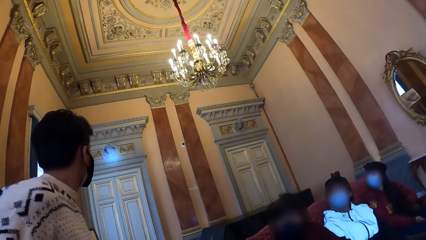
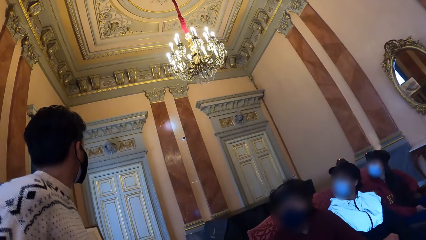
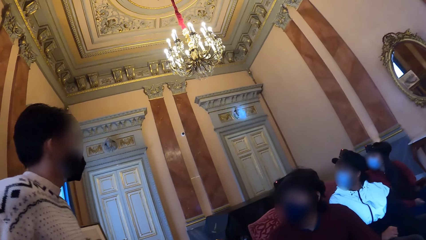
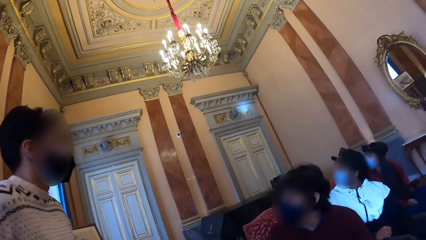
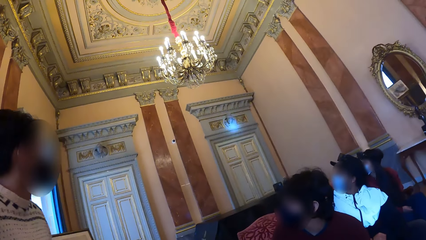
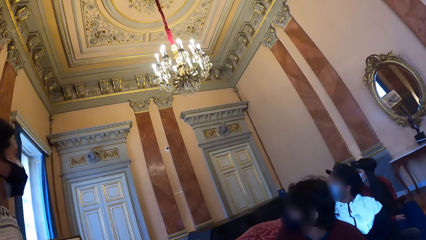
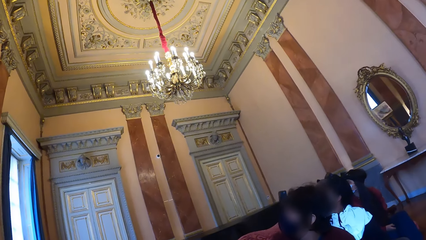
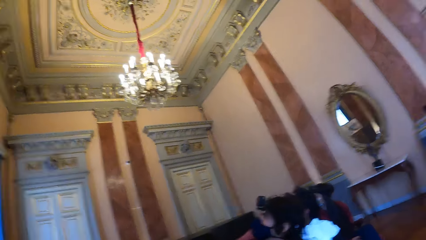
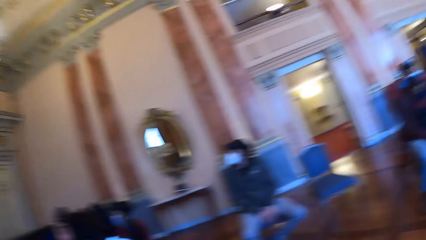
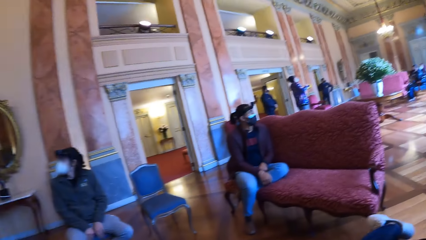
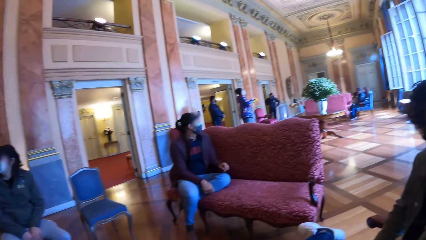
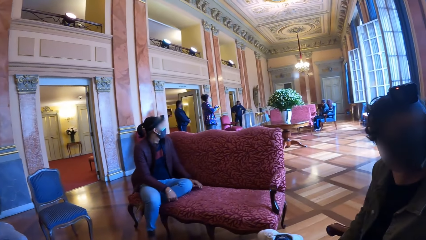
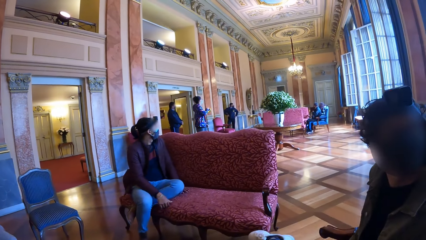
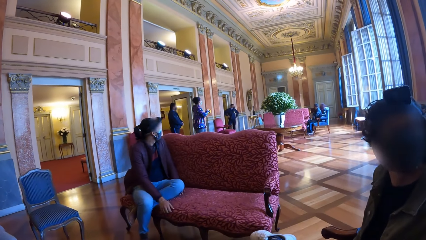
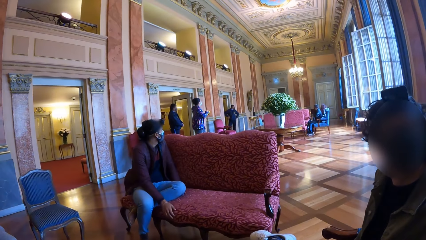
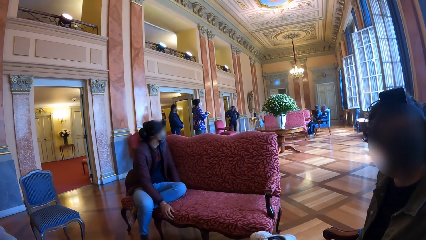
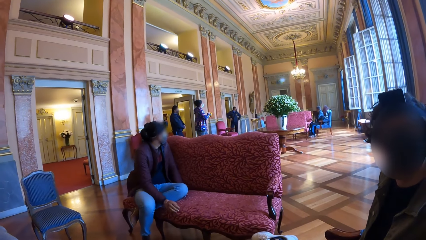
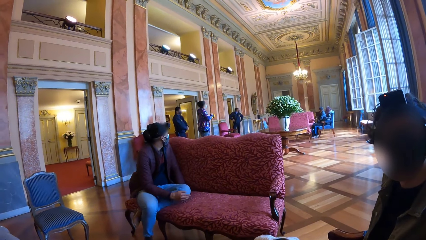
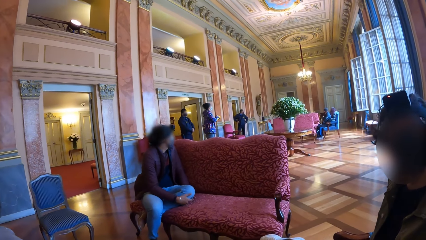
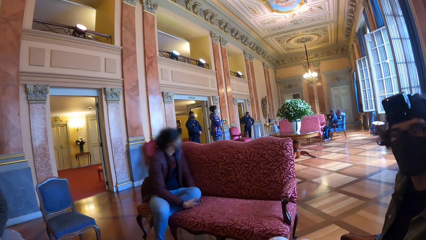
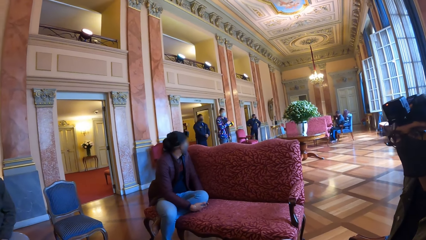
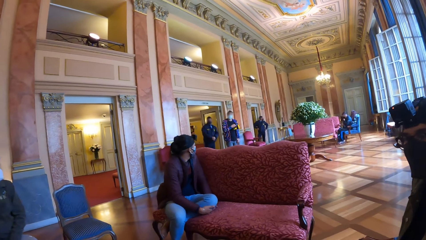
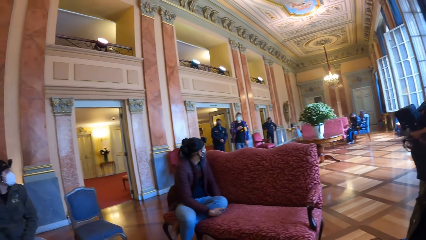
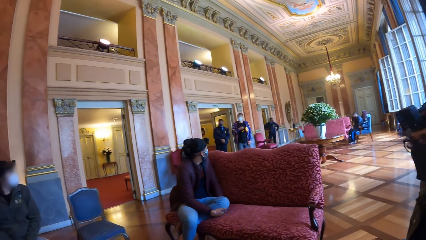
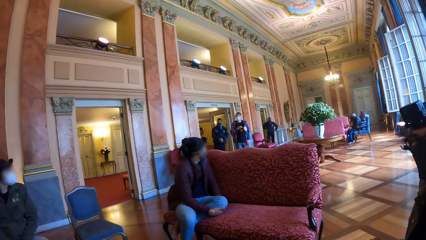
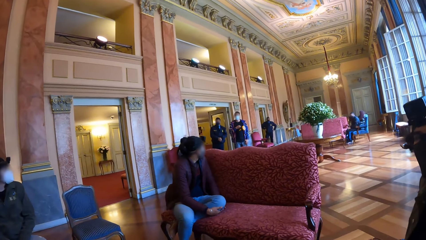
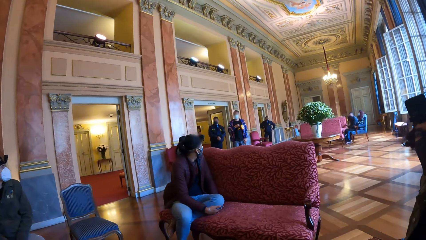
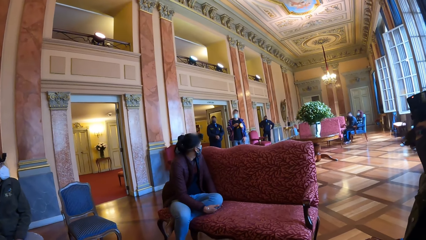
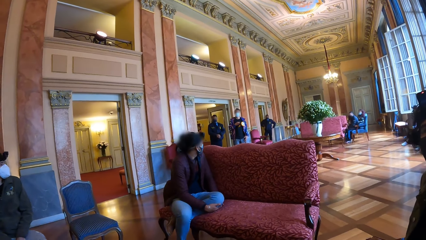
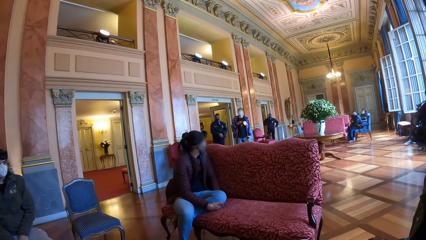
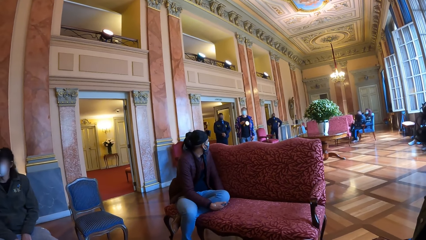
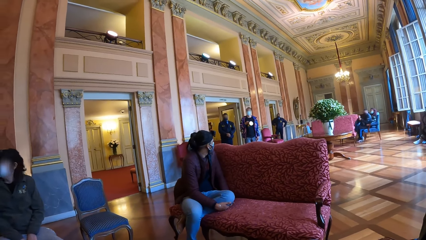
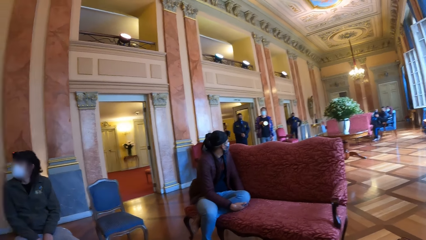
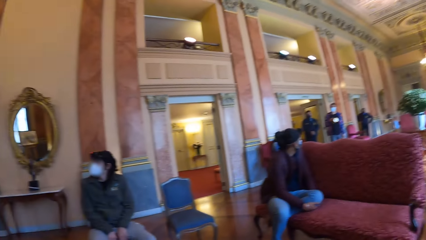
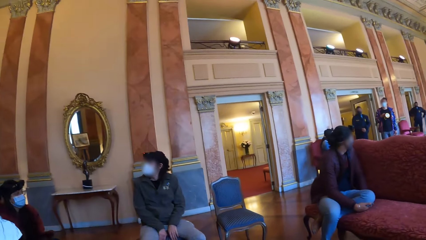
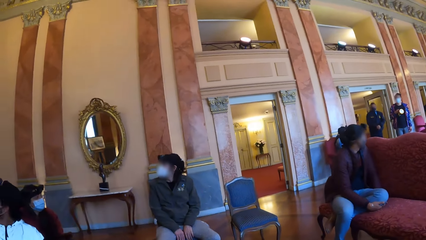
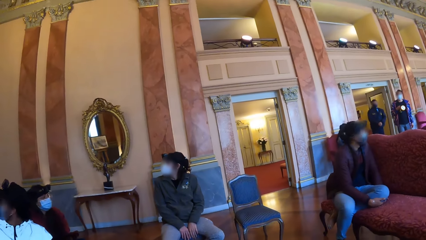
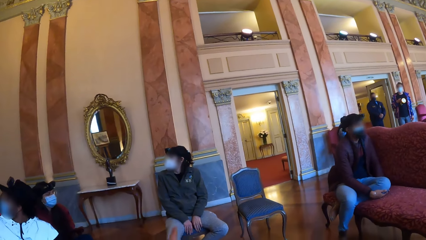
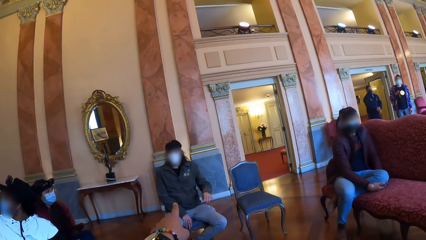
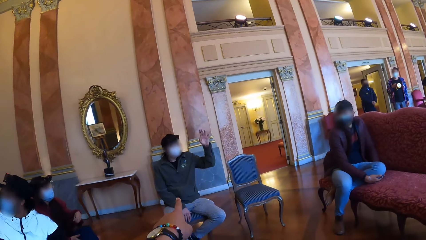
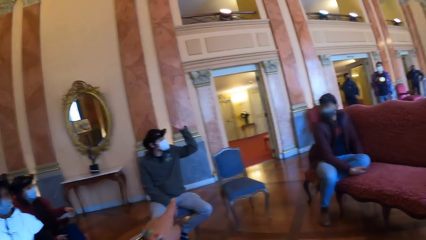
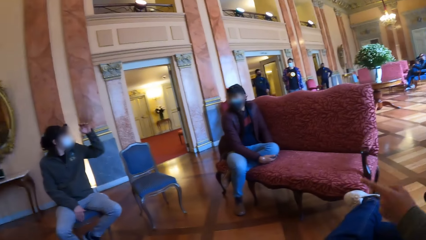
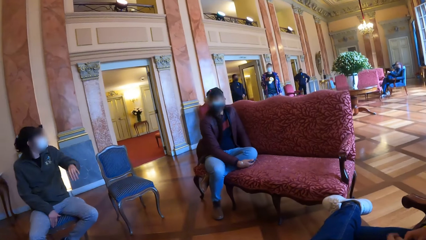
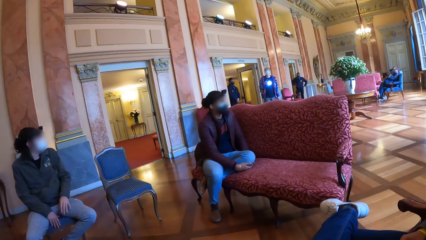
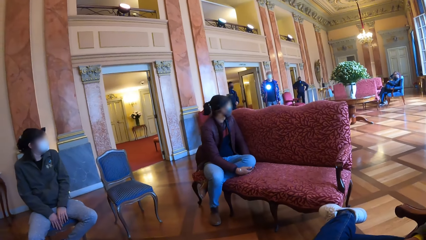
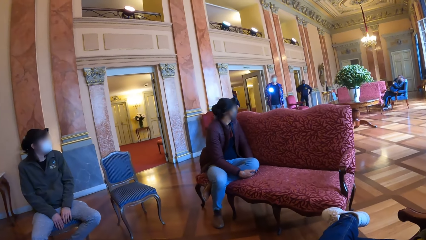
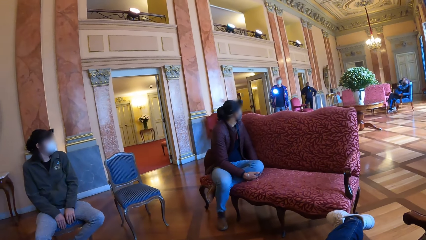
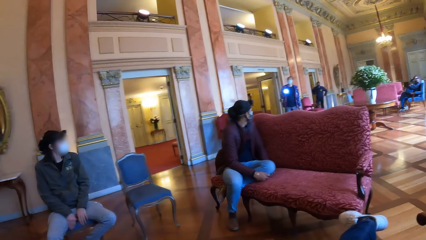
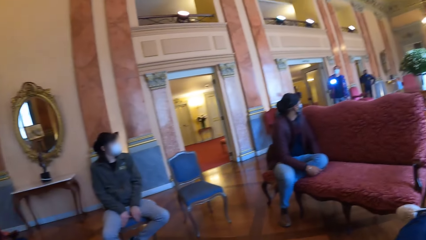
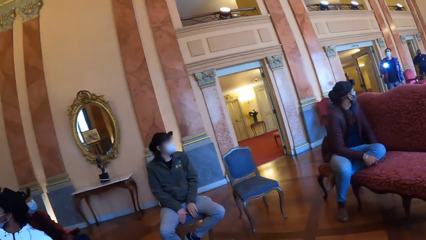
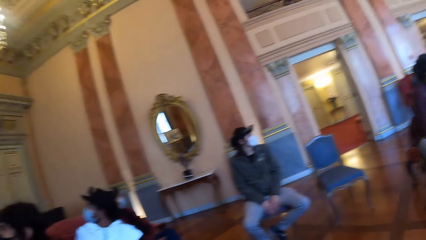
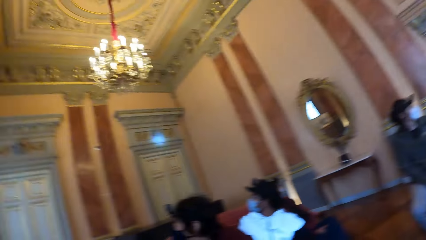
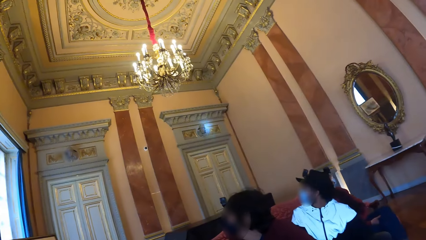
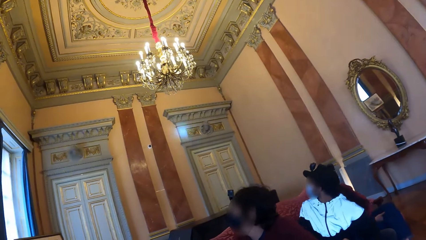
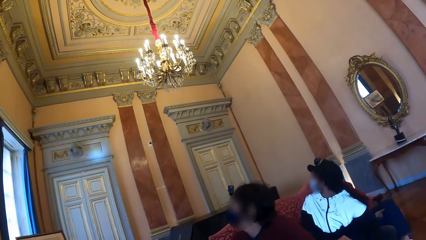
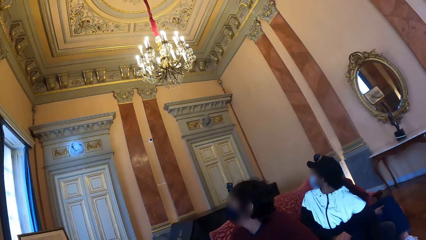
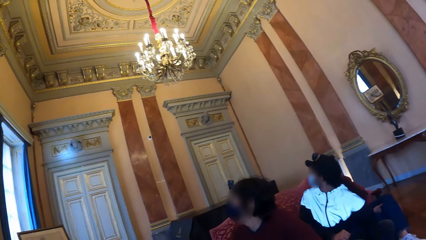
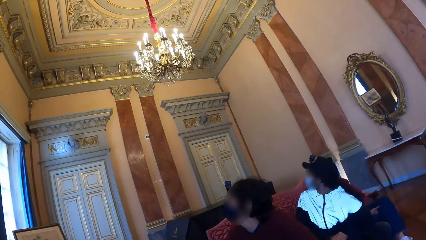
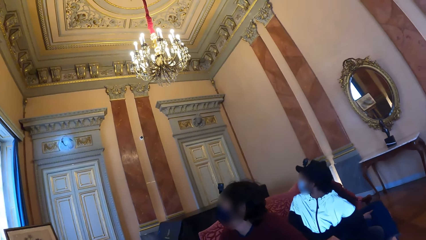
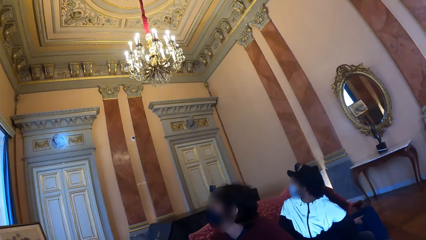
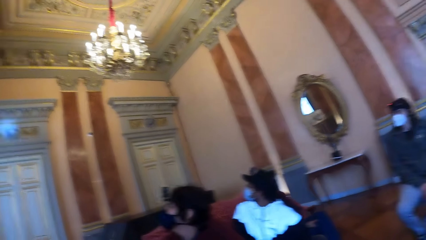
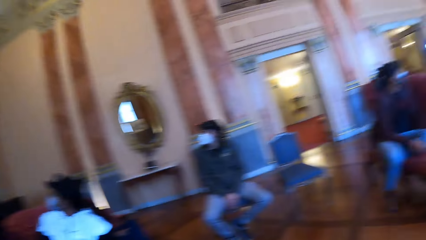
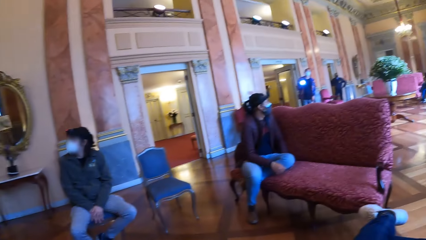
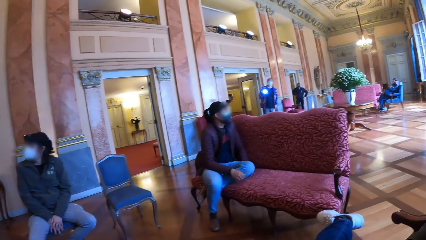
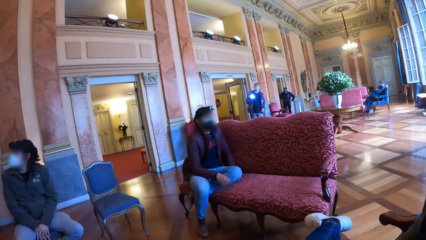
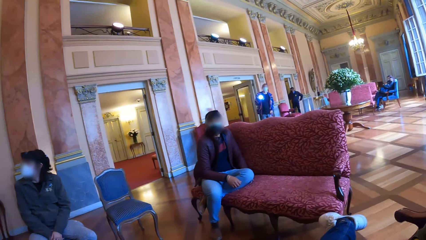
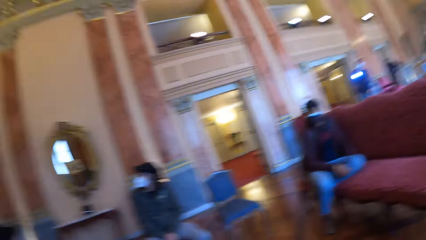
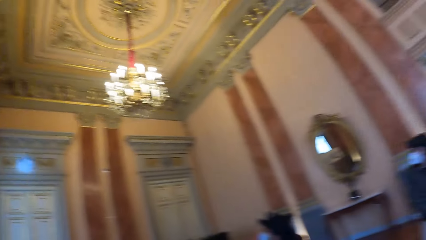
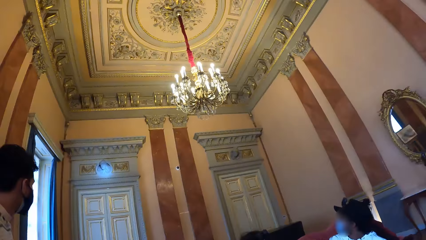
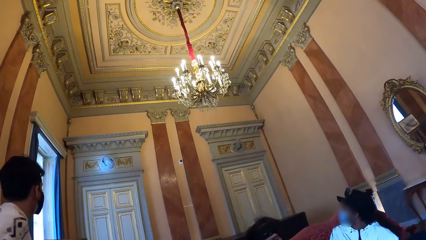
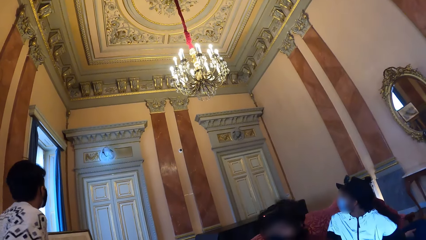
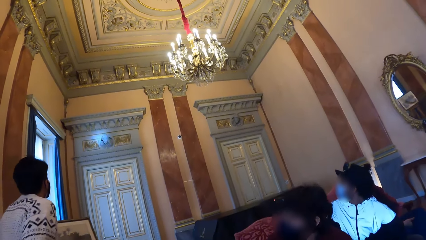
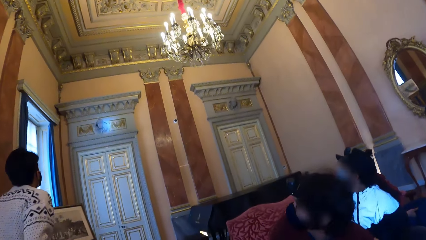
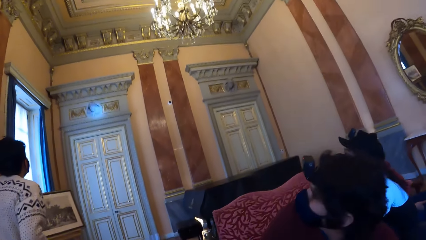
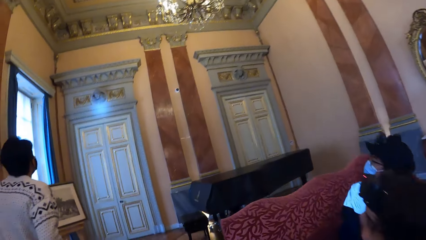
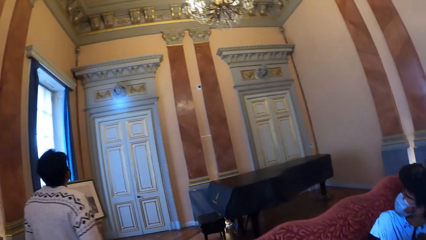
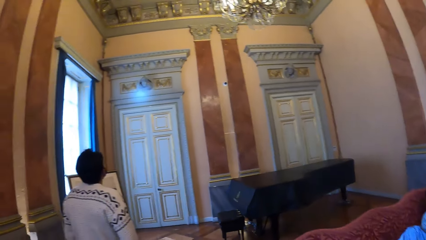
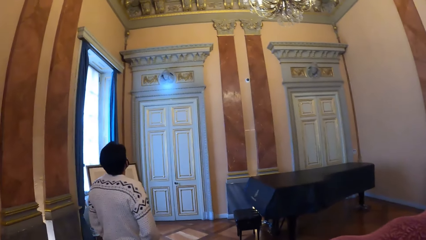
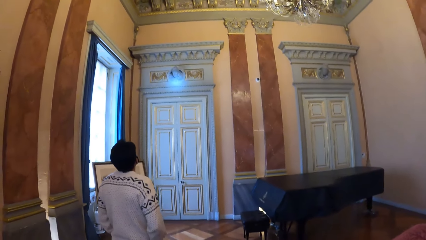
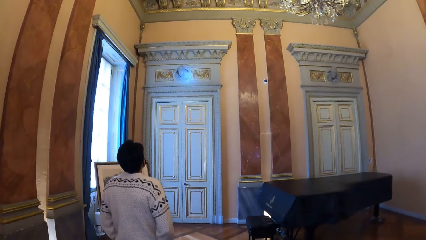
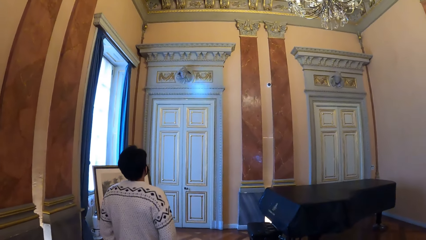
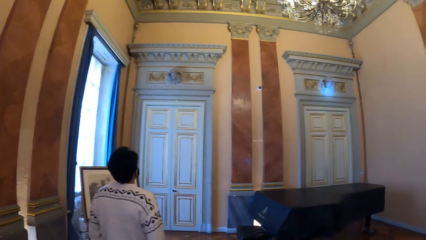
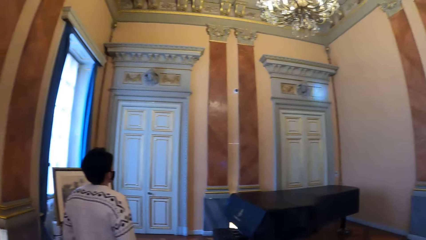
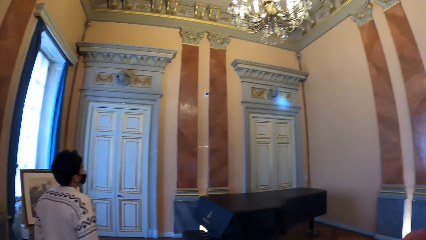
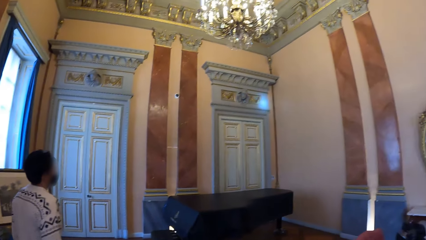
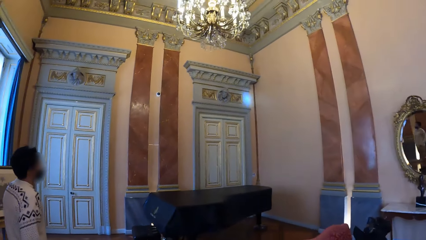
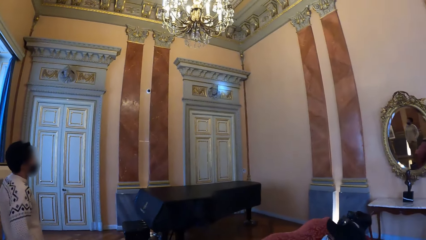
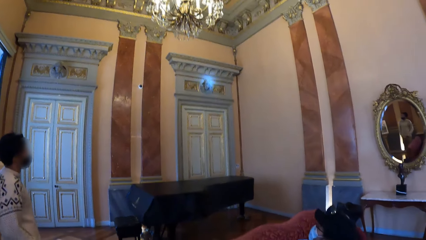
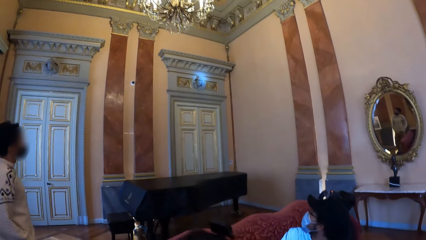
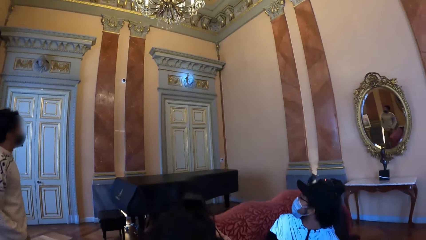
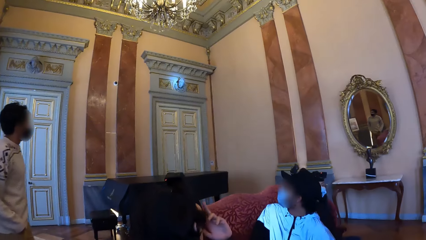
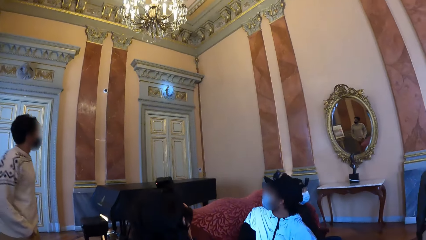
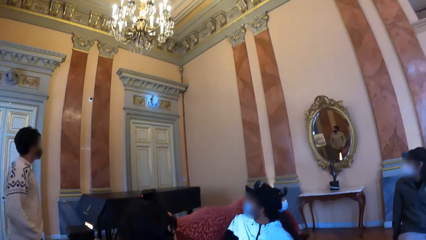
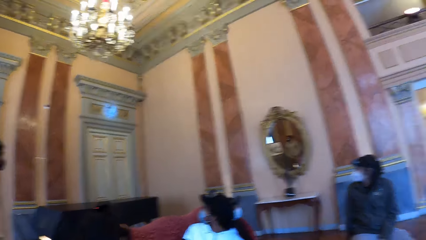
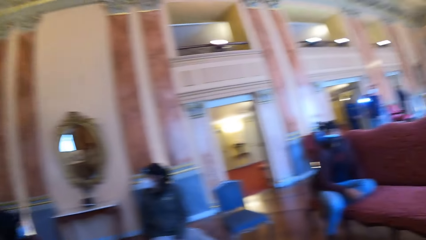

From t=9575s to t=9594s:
The camera wearer looks at art on the wall, turns around, and looks around the museum. They interact with a woman. They look at the art on the wall. They turn around. They look at the art on the wall.
